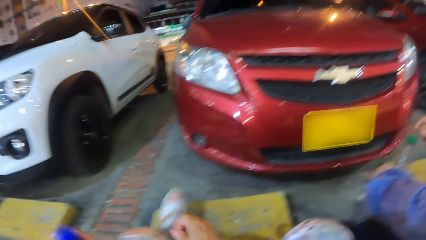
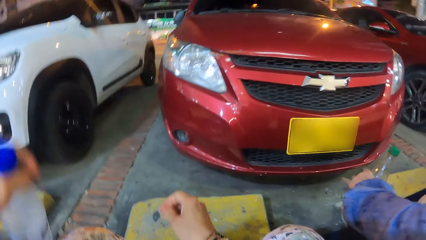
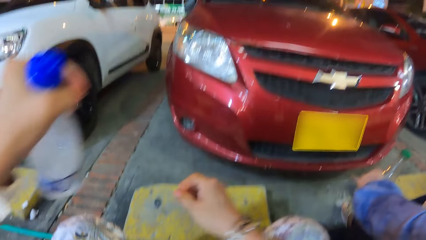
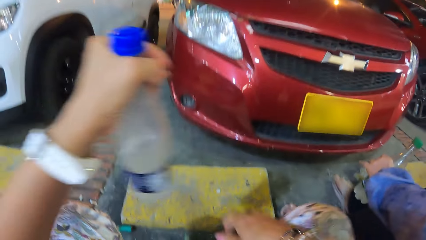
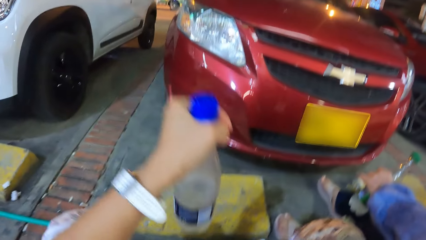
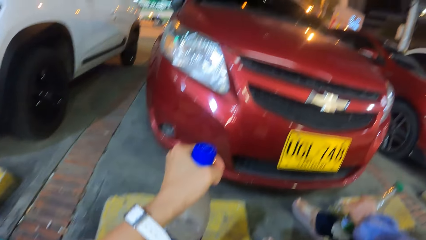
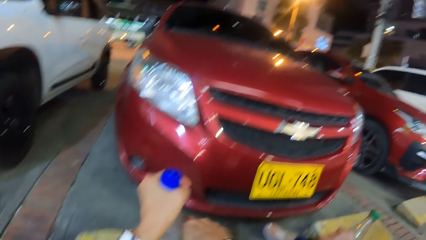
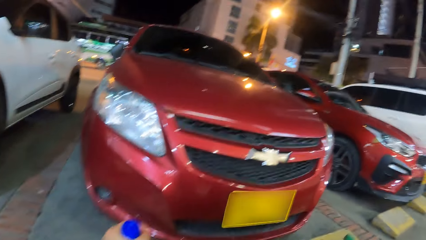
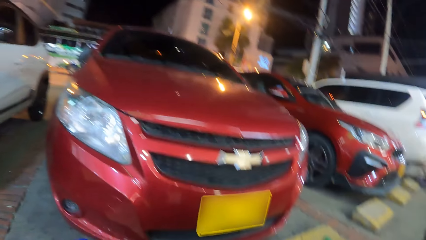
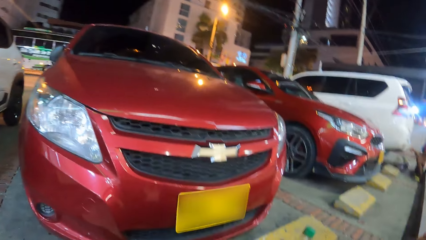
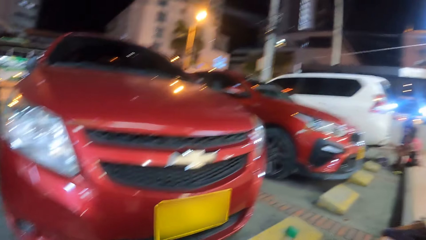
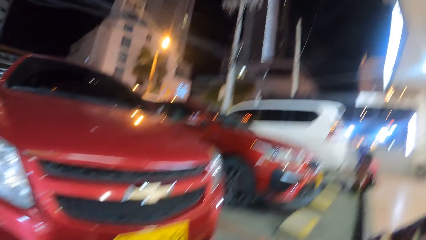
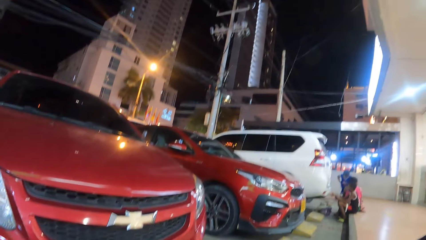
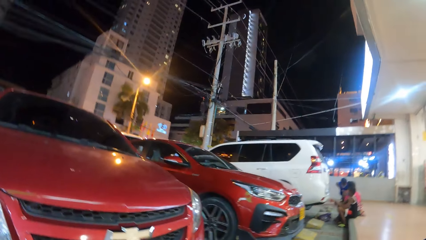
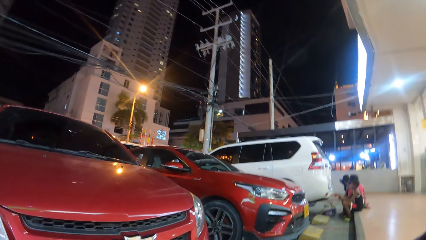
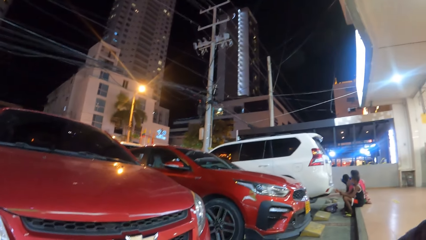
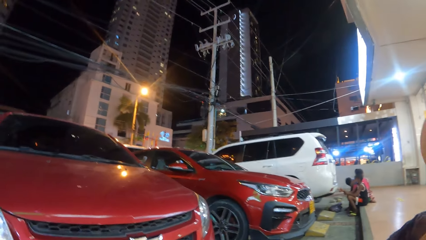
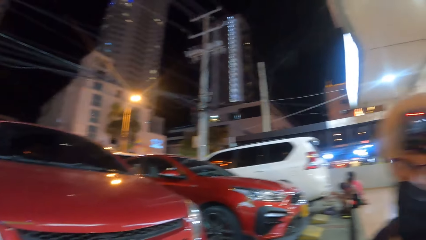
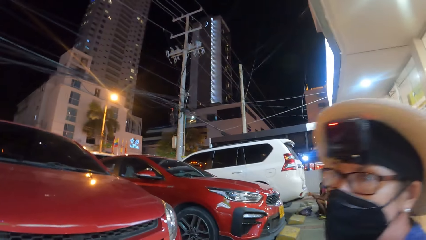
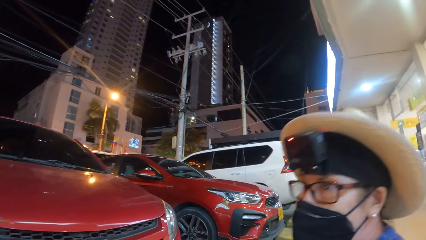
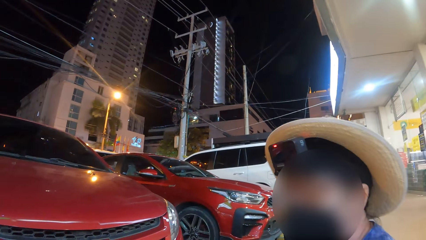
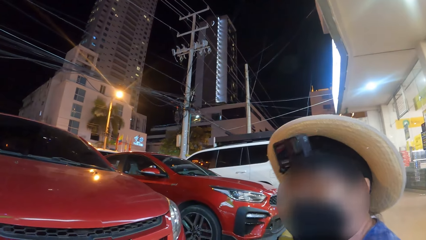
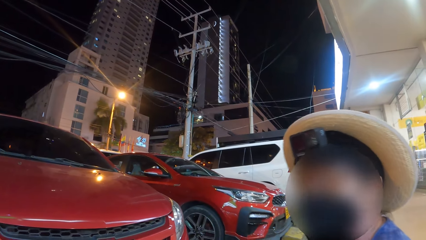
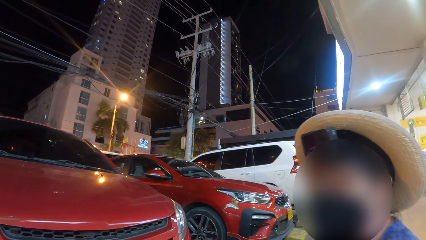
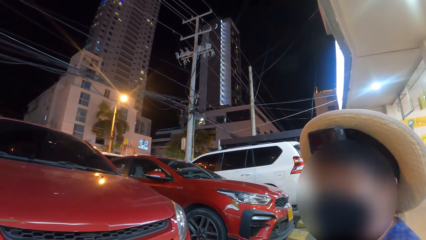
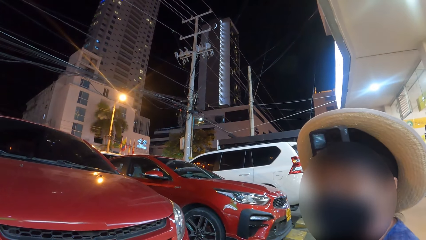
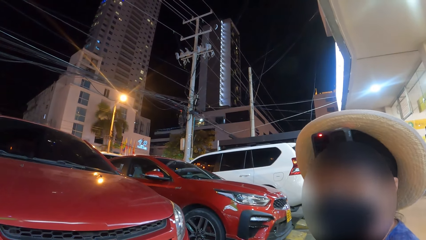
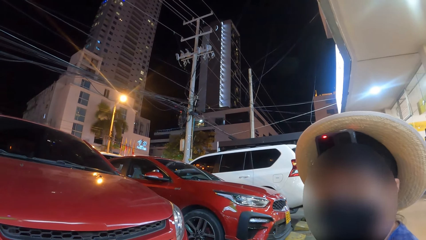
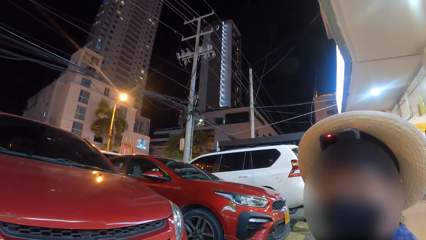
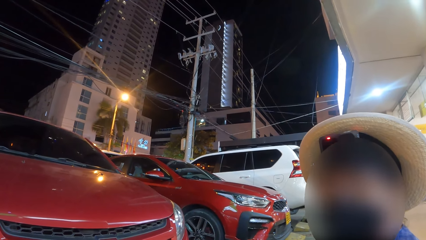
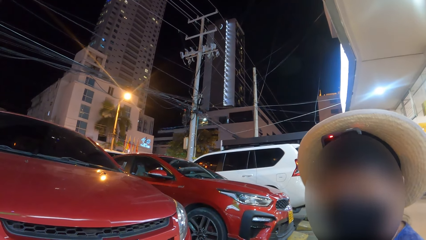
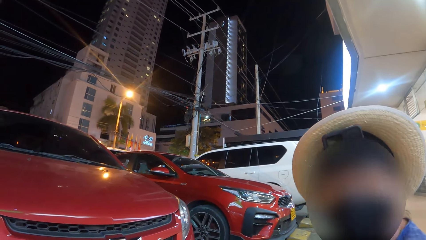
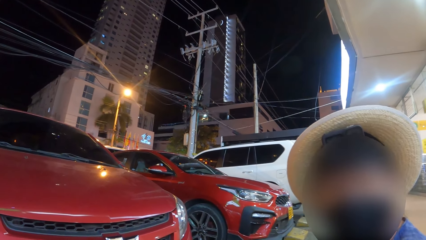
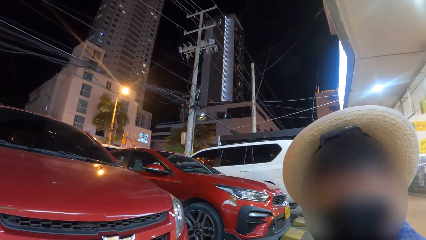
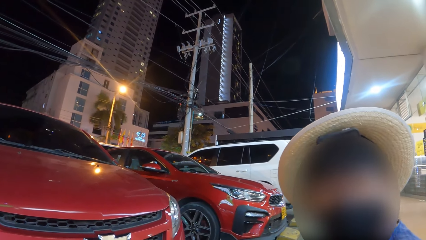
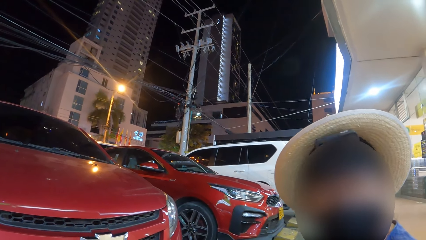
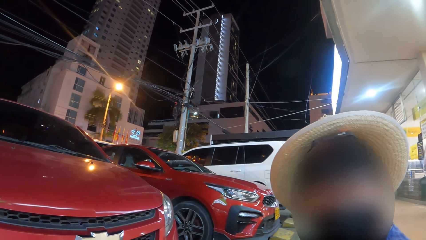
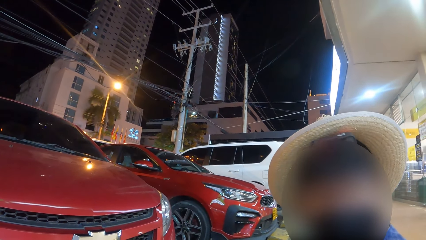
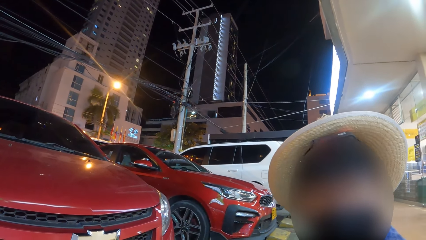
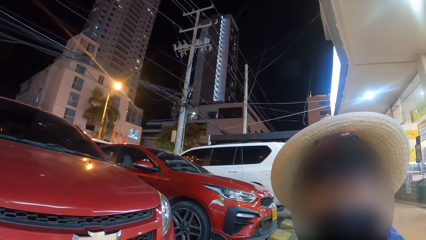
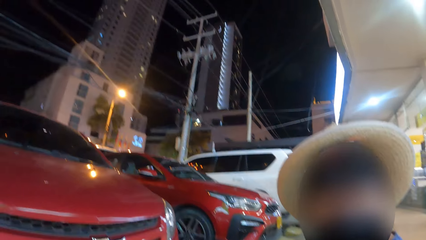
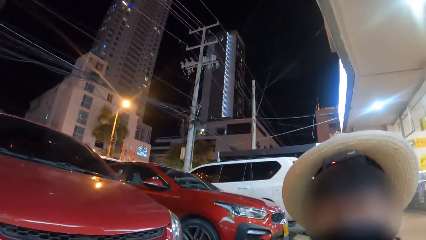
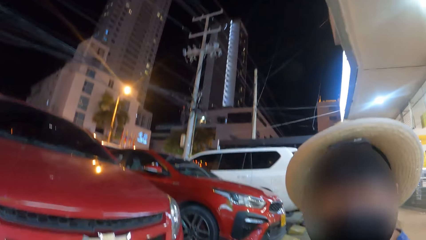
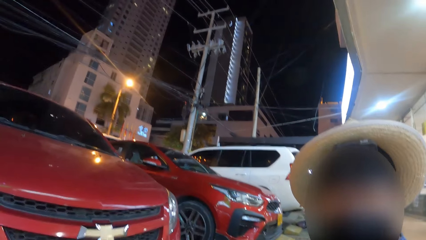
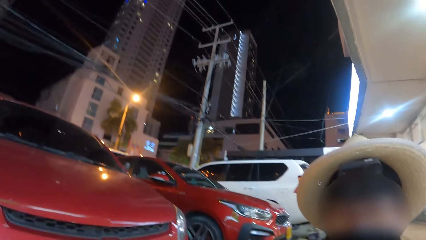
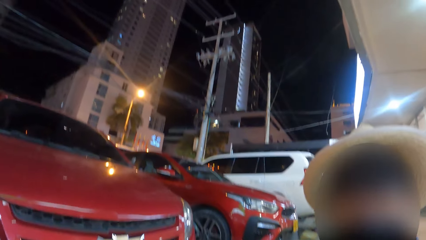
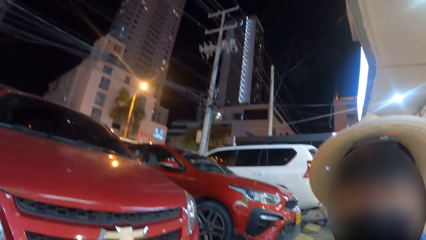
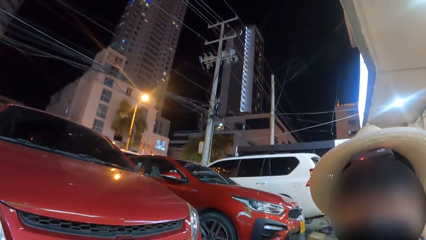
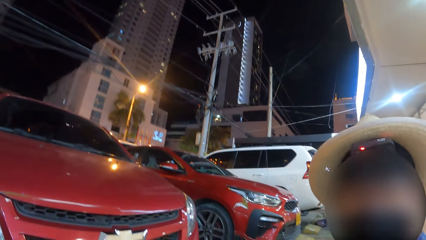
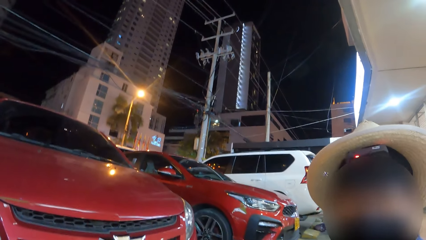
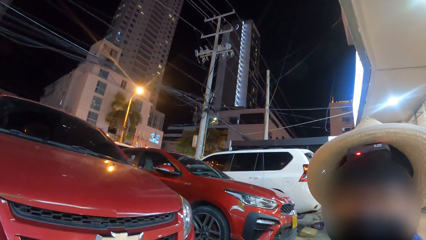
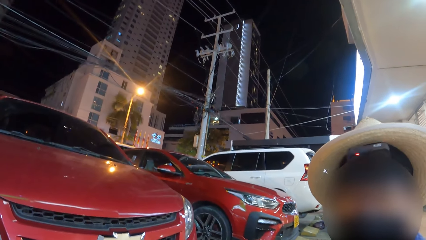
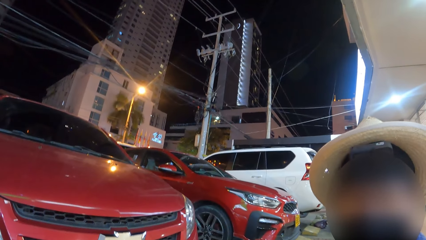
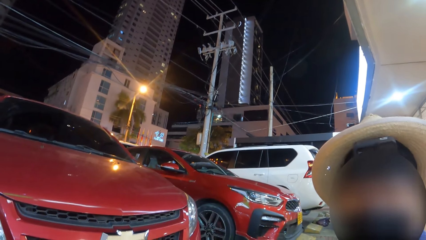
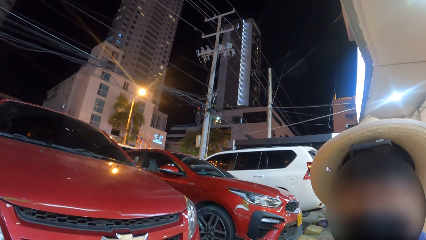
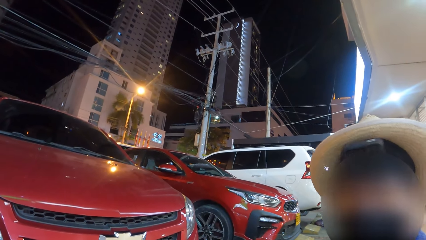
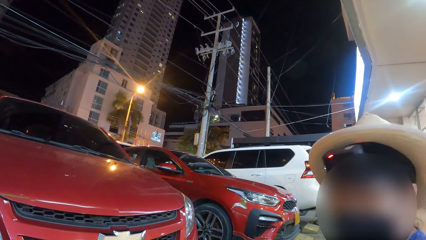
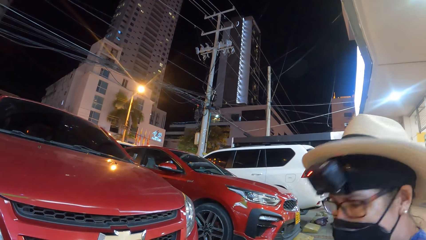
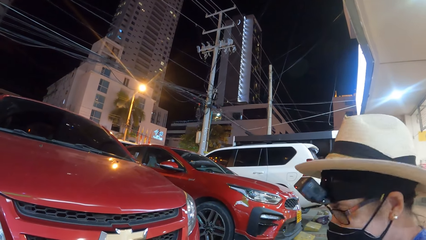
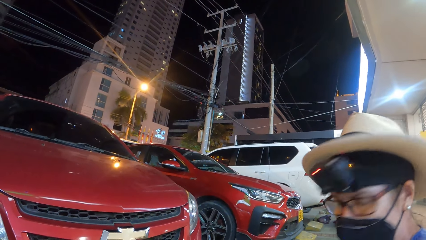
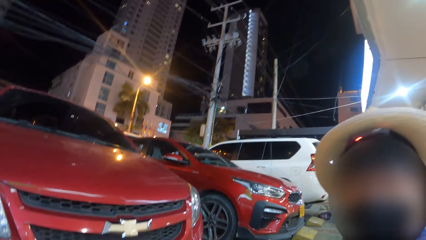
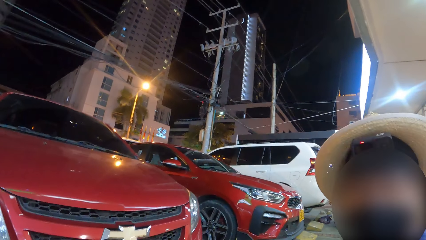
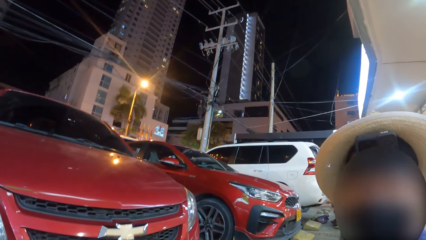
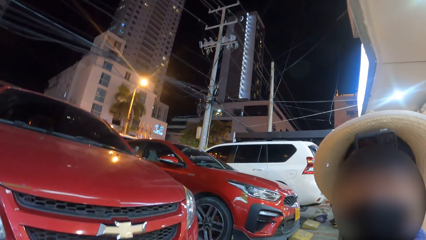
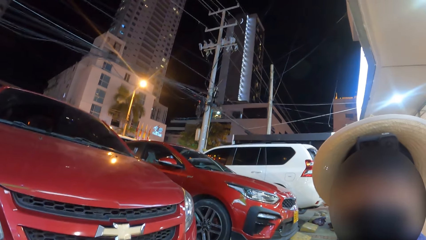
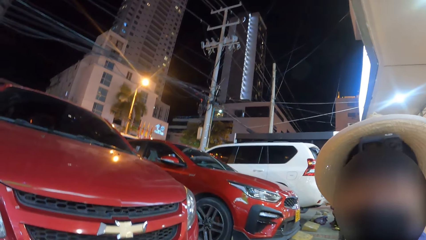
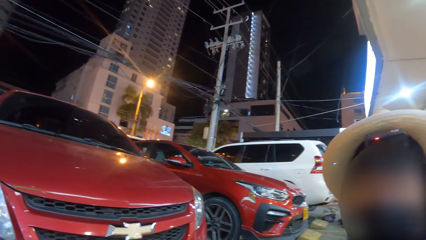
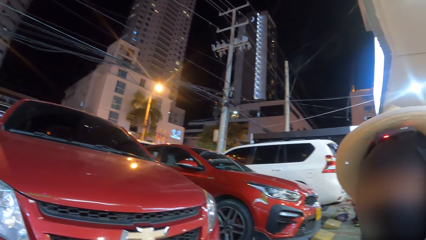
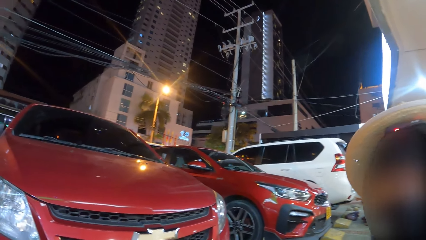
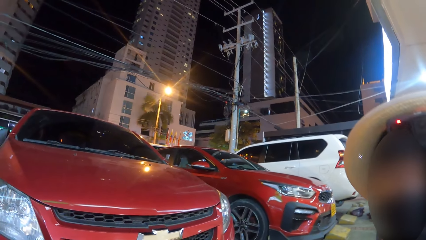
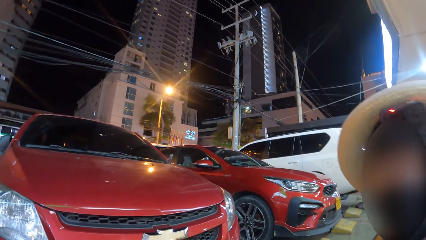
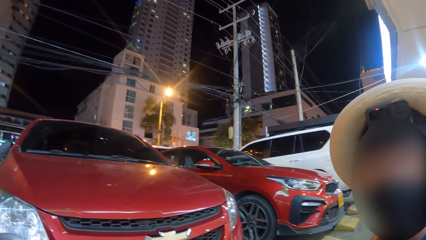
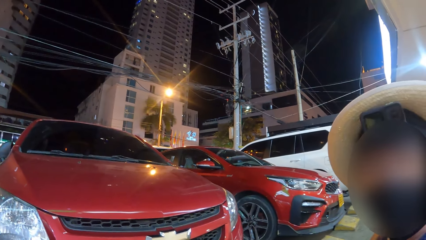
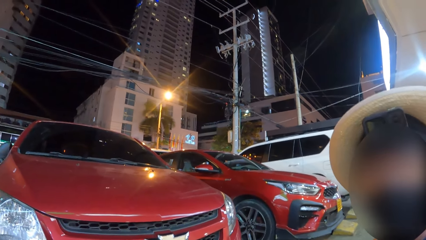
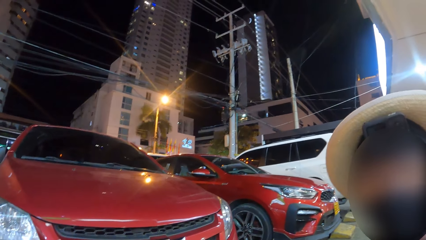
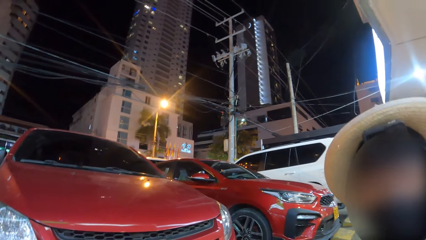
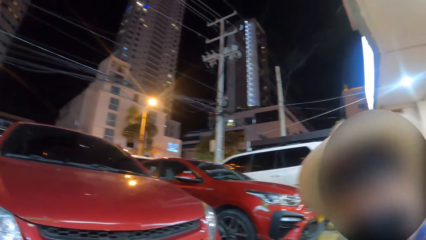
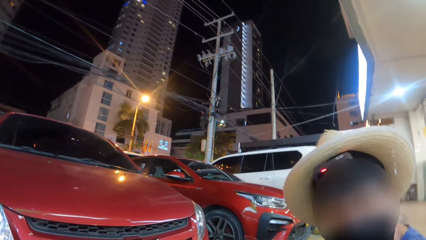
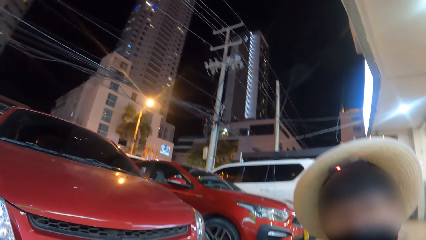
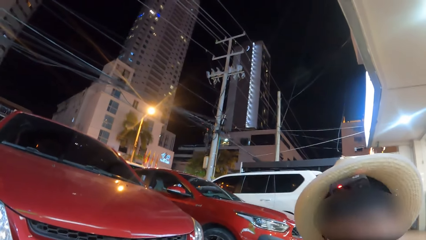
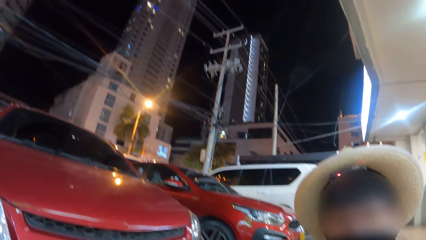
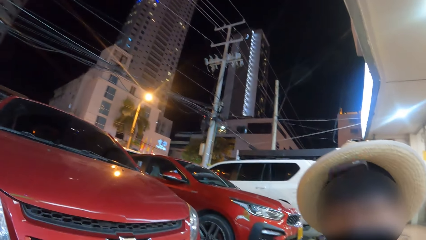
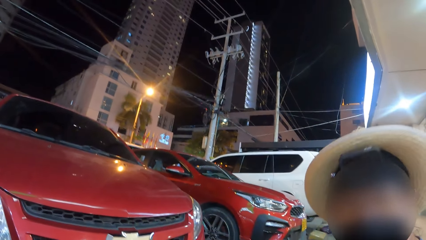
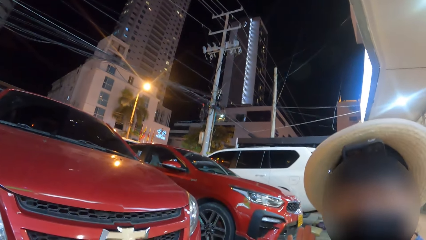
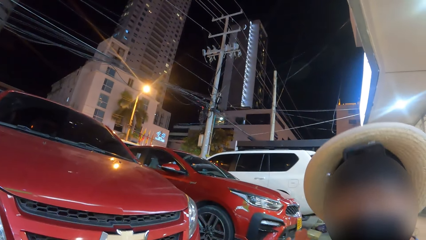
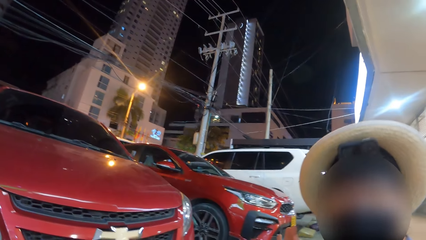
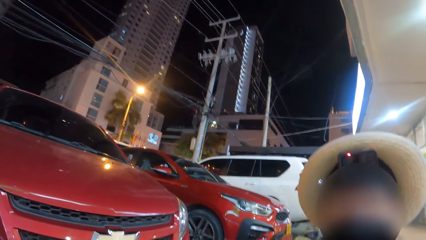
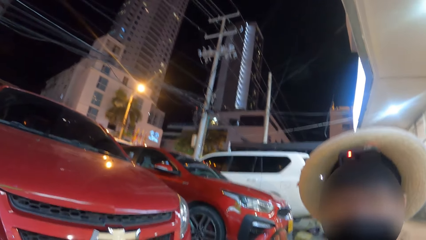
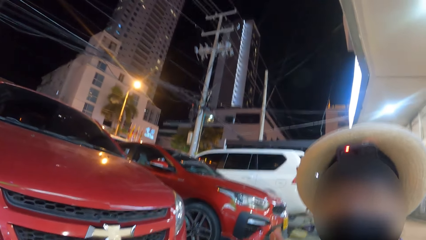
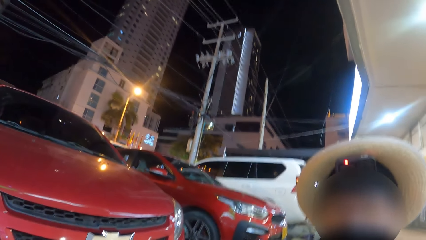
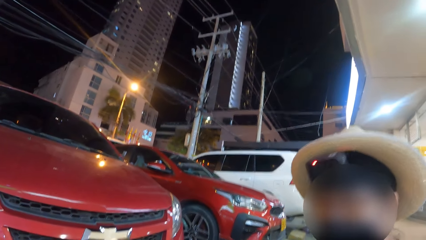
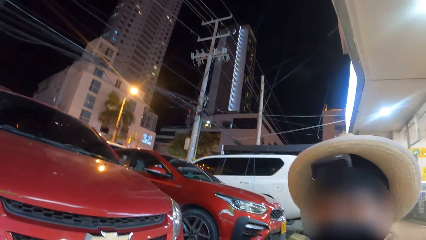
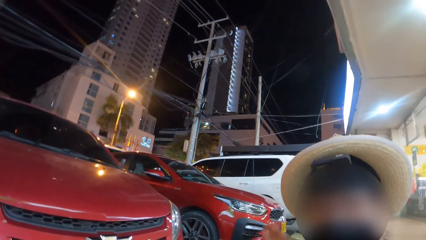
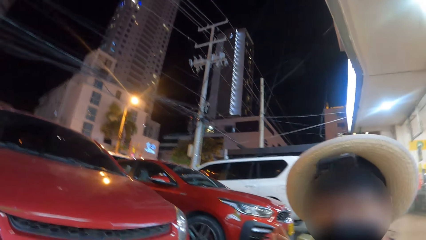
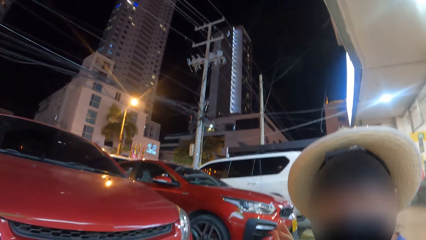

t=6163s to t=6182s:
The camera wearer moves a leg. They move a hand. They look around. They look at a woman. They talk.
